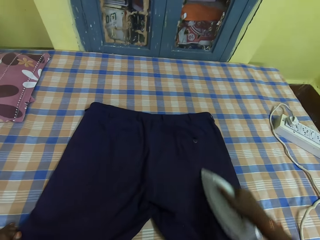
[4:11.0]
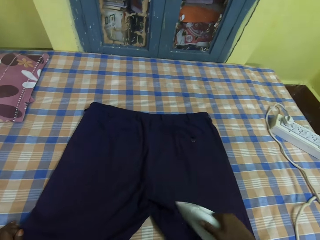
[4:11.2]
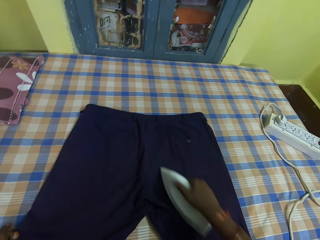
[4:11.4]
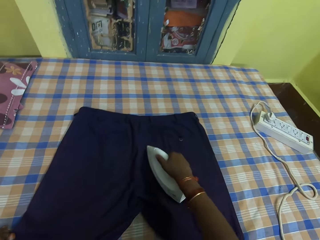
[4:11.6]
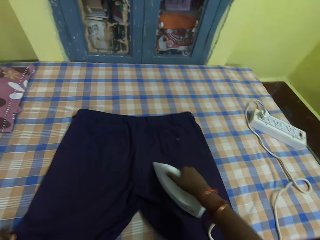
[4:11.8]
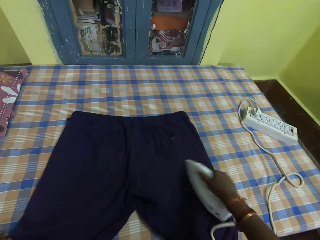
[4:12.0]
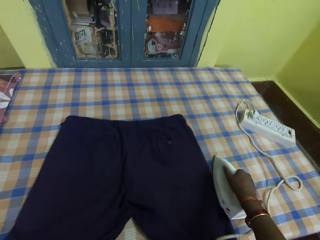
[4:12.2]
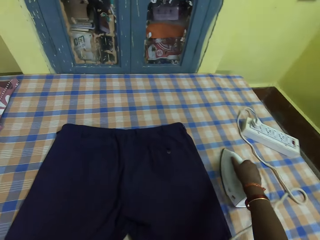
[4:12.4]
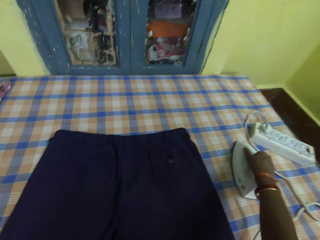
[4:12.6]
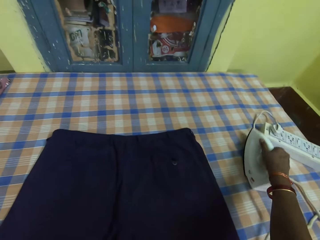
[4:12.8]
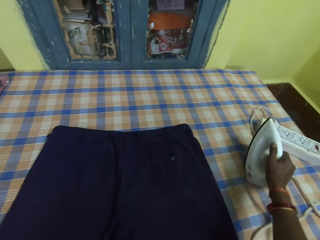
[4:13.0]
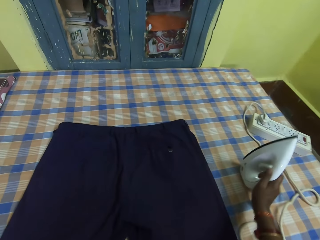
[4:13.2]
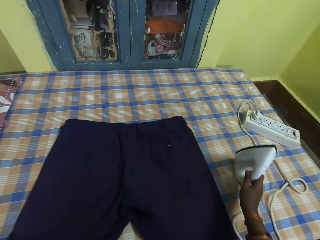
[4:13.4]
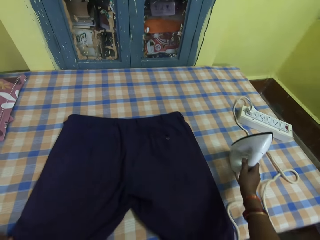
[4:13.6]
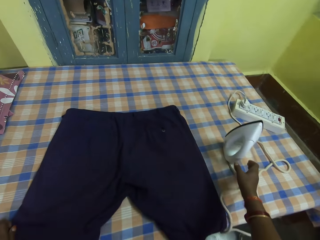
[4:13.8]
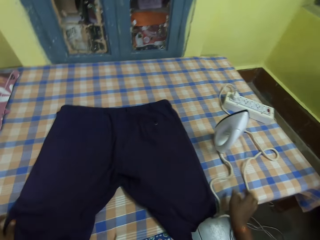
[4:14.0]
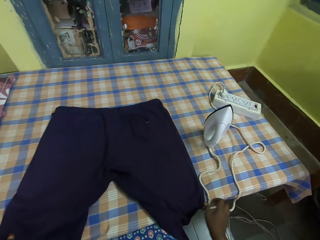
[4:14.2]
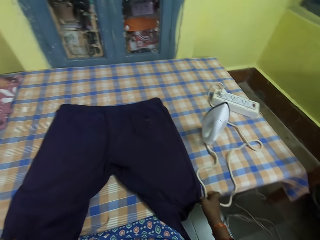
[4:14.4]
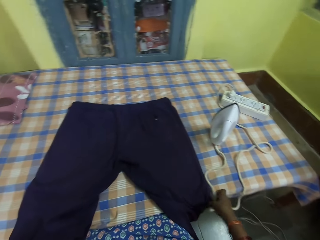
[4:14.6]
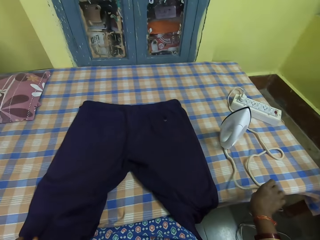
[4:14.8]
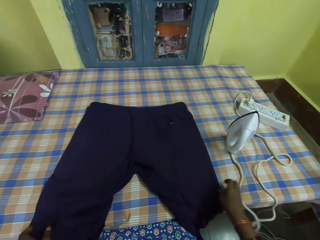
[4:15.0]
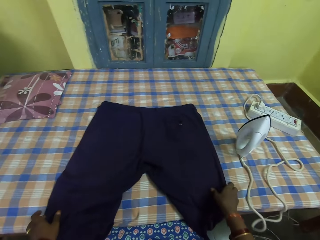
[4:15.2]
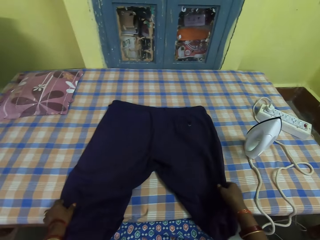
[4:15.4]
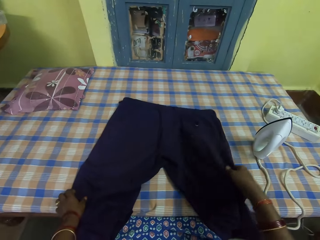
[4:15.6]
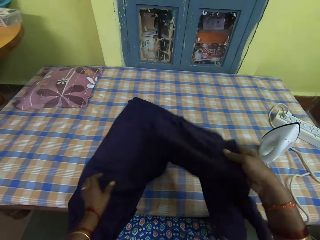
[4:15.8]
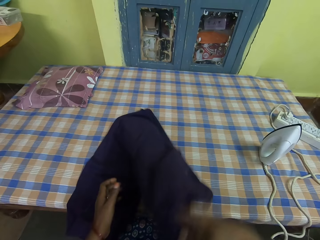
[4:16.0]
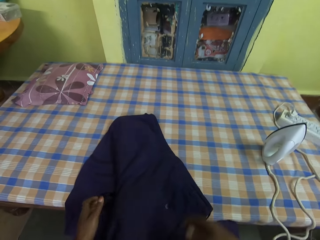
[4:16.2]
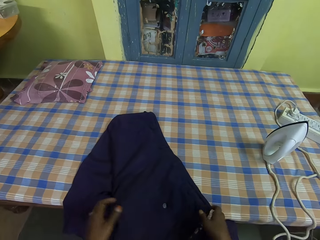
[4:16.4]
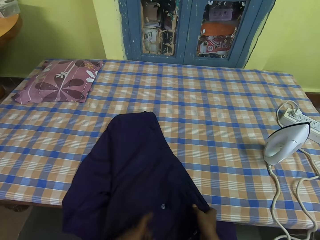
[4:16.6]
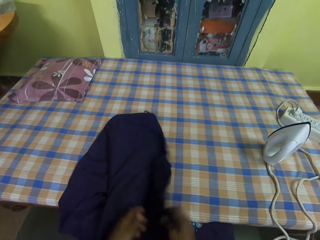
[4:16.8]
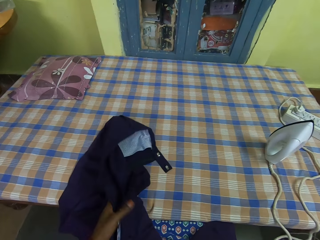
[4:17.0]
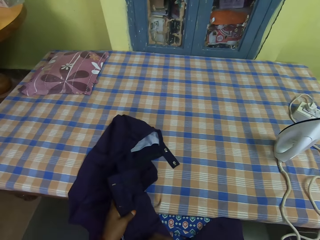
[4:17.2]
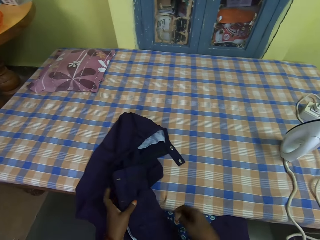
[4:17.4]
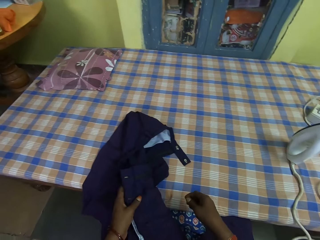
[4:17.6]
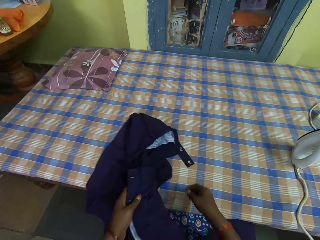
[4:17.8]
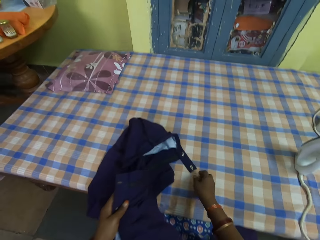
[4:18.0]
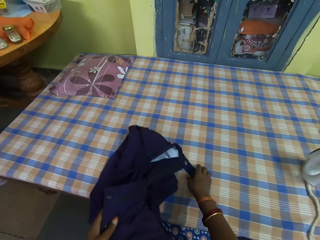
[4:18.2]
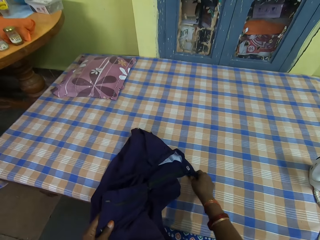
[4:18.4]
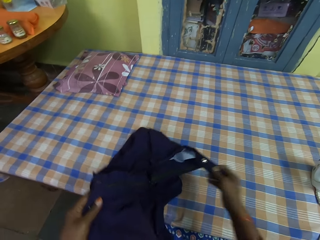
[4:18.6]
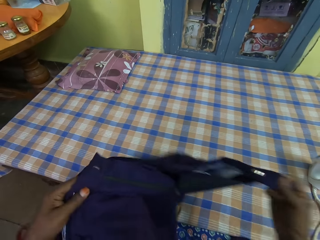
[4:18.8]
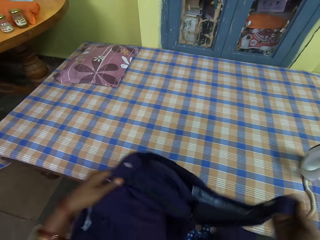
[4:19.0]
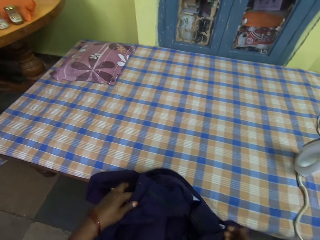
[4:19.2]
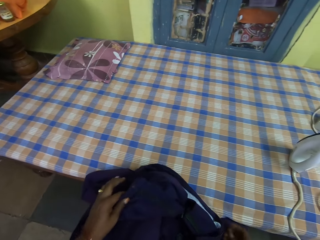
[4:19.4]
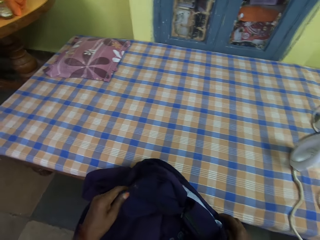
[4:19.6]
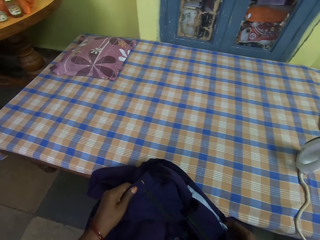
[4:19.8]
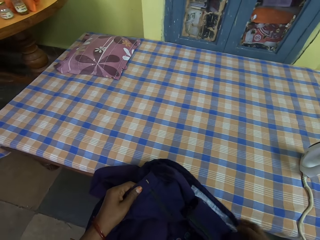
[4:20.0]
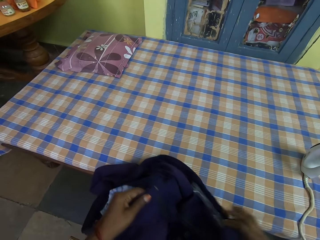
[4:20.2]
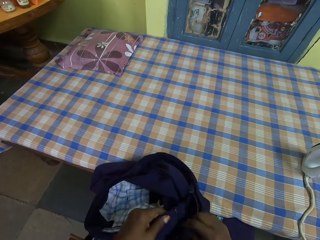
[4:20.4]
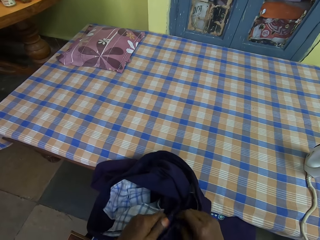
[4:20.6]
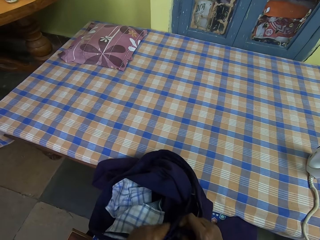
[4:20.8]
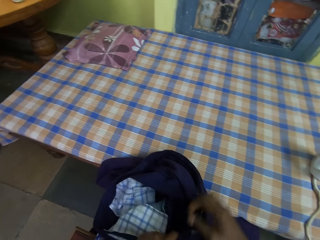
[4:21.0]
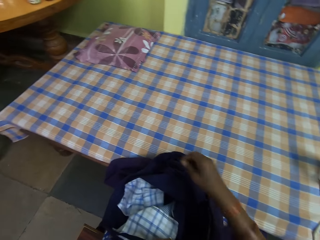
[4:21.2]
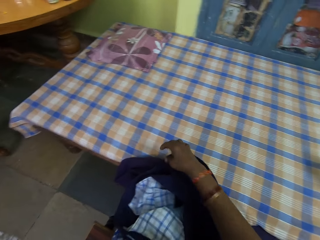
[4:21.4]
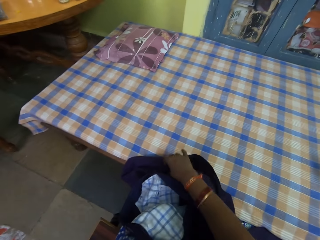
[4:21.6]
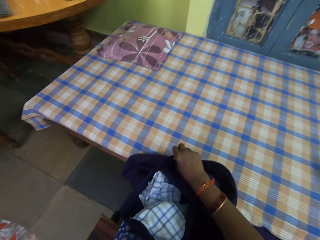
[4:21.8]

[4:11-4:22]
The camera wearer places the iron on the table with her right hand. She picks the pair of trousers from the table with both hands. She checks the trousers on the table. She places the pair of trousers on her lap with both hands. She fastens the pair of trousers by the waist with both hands.
